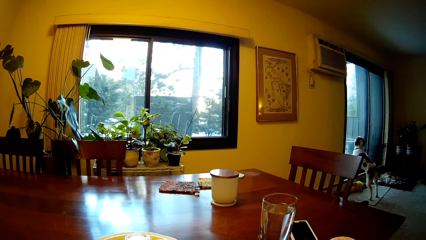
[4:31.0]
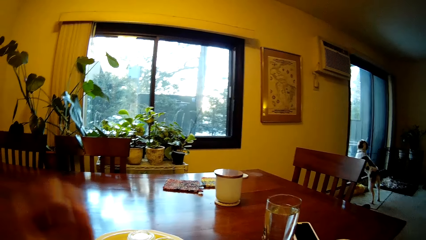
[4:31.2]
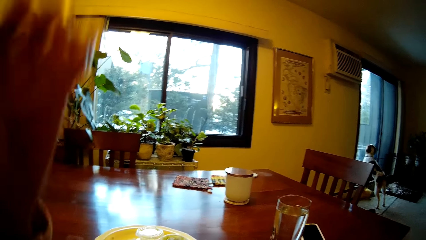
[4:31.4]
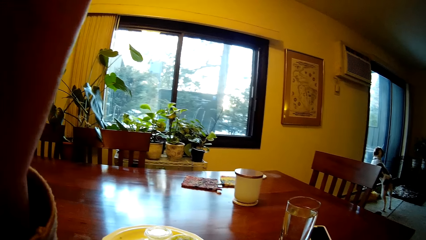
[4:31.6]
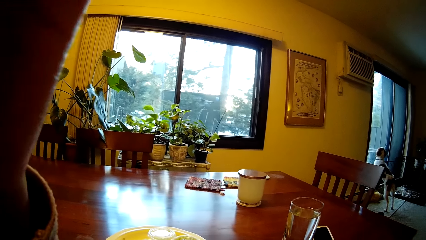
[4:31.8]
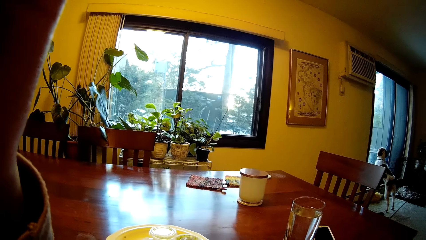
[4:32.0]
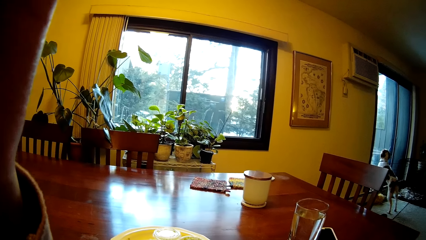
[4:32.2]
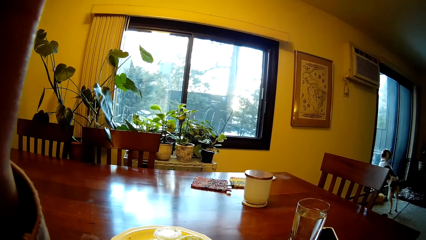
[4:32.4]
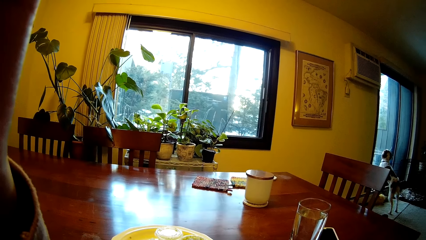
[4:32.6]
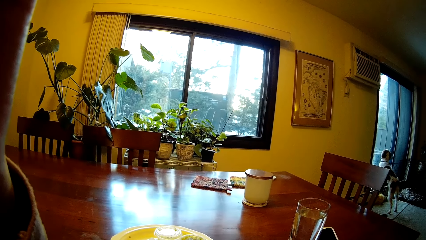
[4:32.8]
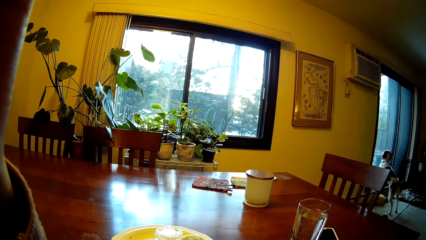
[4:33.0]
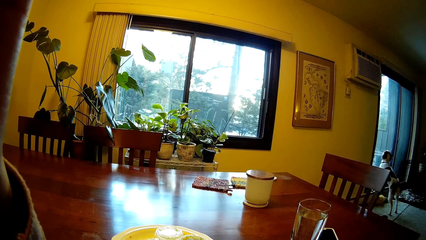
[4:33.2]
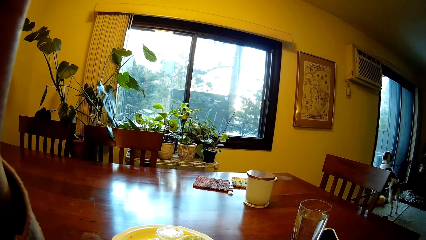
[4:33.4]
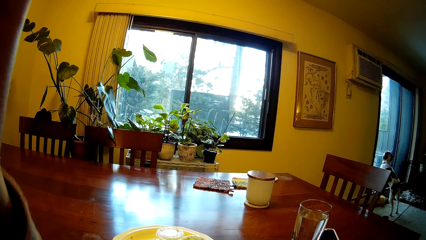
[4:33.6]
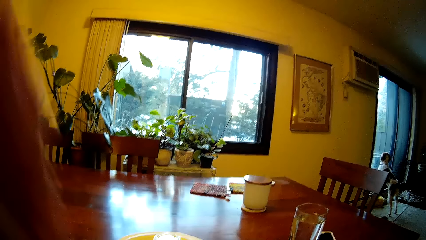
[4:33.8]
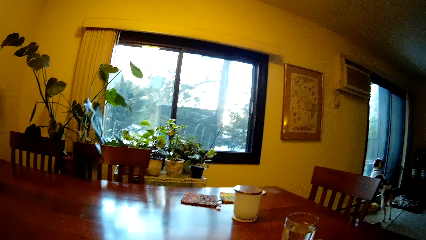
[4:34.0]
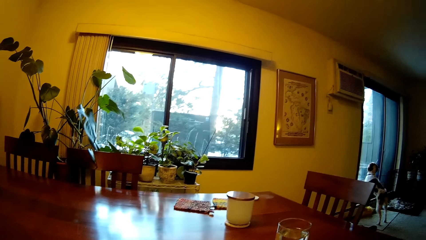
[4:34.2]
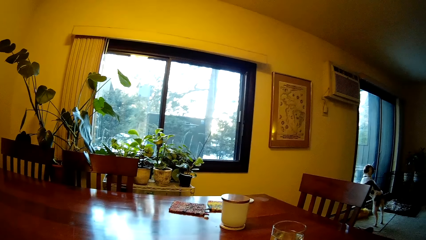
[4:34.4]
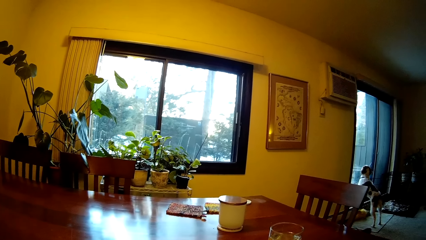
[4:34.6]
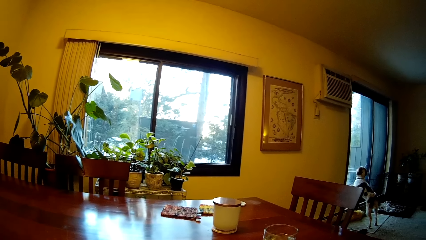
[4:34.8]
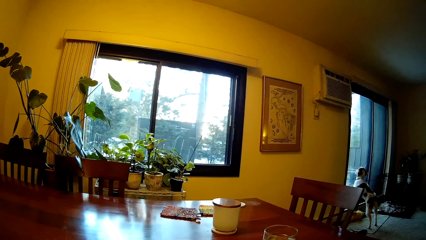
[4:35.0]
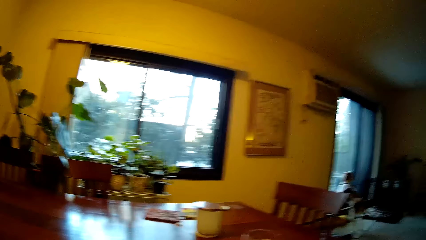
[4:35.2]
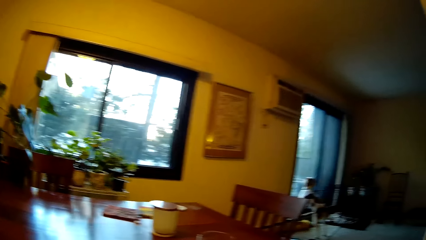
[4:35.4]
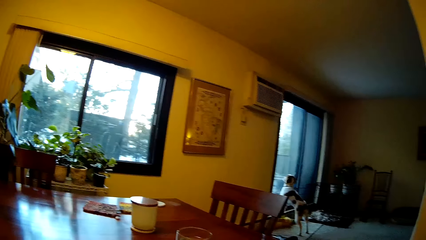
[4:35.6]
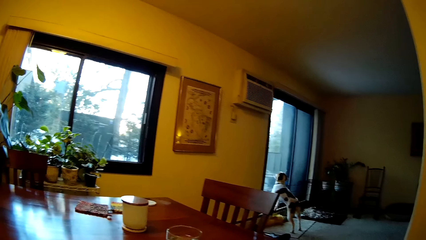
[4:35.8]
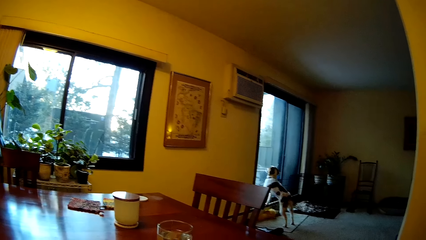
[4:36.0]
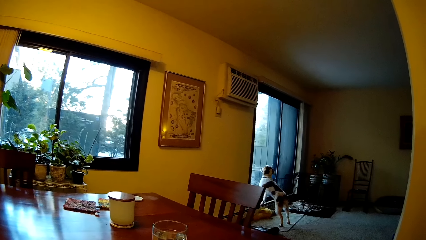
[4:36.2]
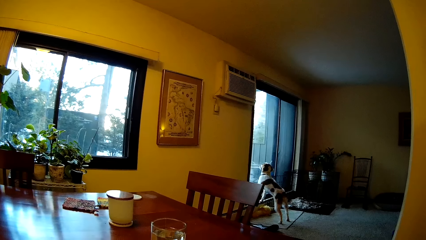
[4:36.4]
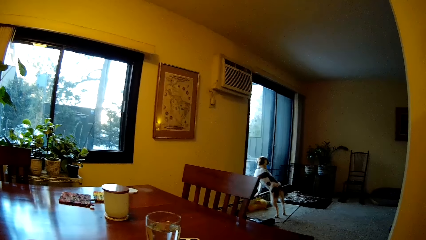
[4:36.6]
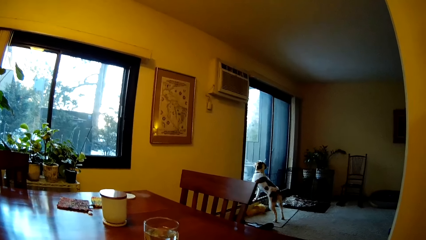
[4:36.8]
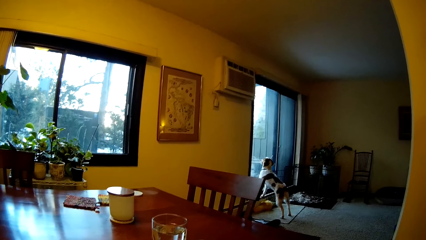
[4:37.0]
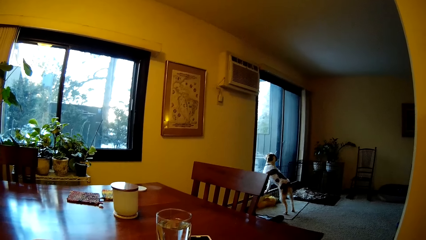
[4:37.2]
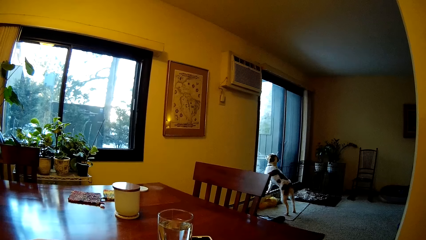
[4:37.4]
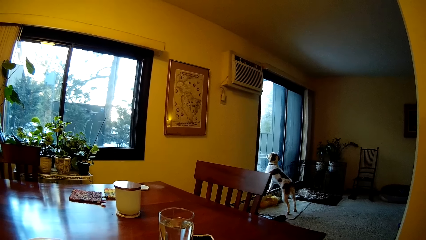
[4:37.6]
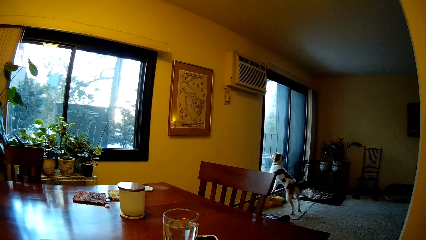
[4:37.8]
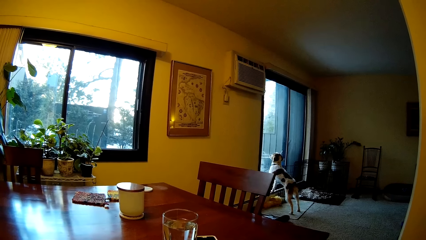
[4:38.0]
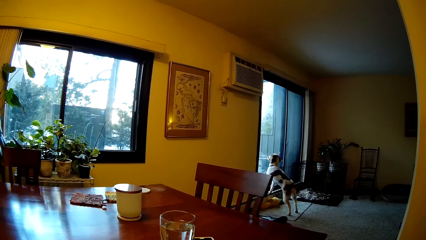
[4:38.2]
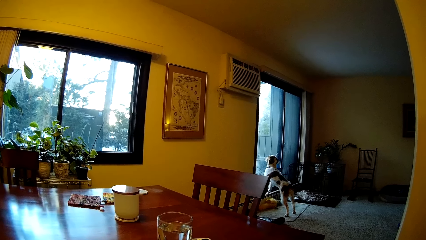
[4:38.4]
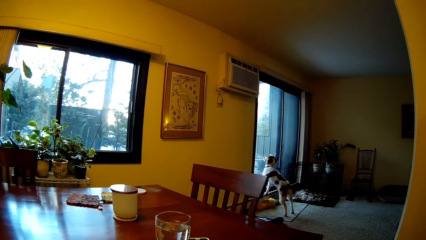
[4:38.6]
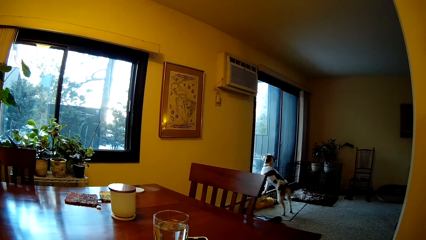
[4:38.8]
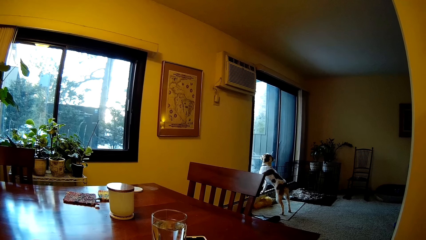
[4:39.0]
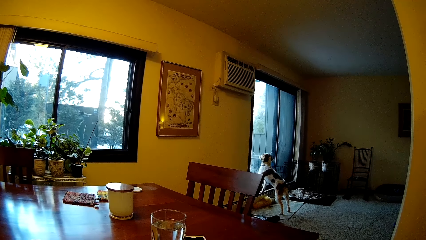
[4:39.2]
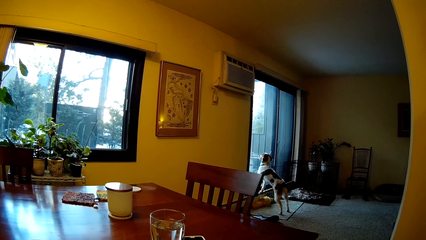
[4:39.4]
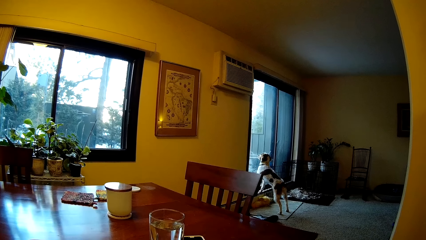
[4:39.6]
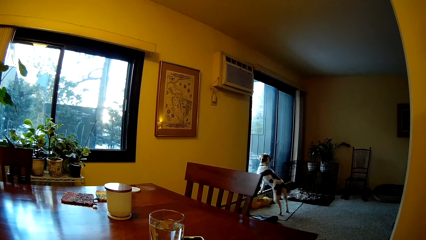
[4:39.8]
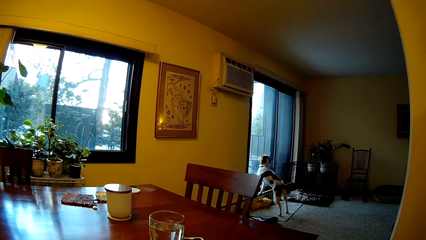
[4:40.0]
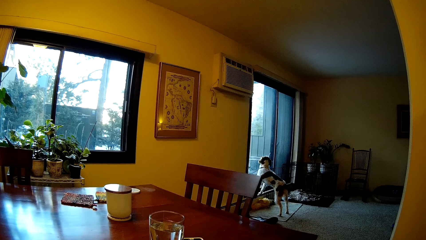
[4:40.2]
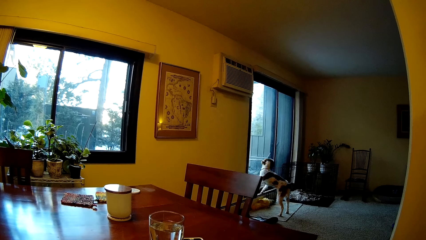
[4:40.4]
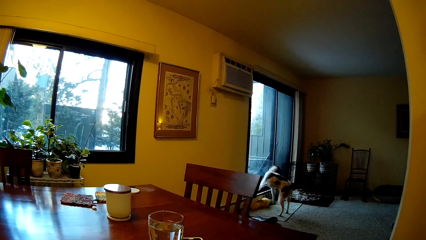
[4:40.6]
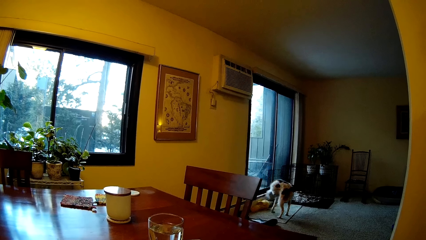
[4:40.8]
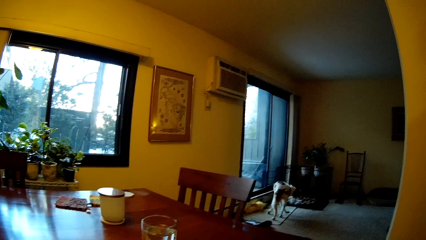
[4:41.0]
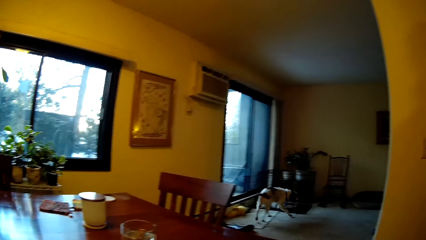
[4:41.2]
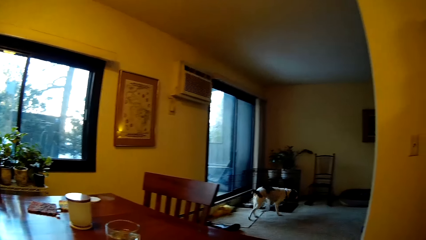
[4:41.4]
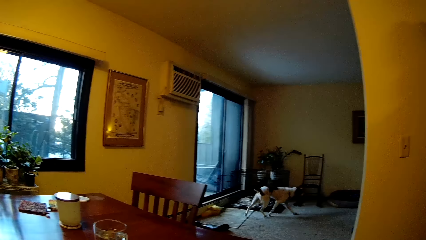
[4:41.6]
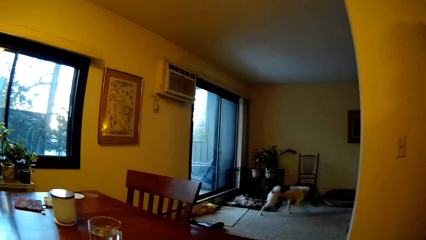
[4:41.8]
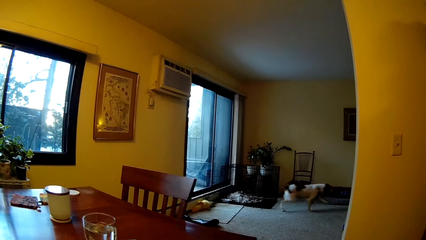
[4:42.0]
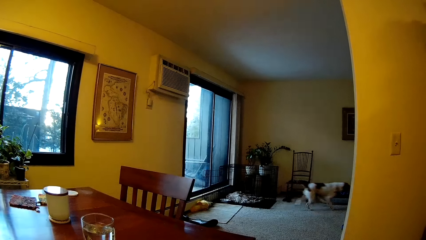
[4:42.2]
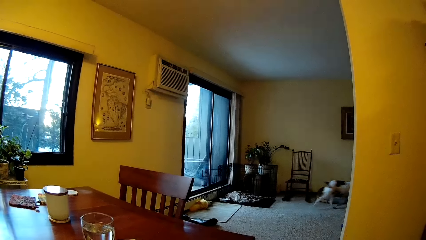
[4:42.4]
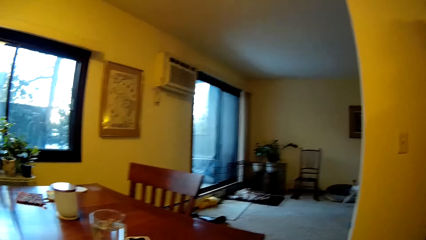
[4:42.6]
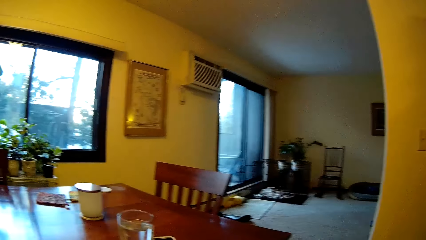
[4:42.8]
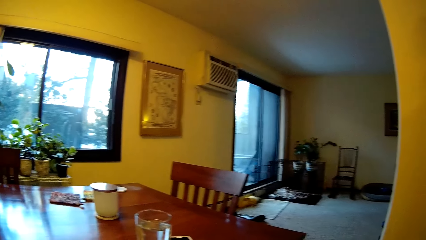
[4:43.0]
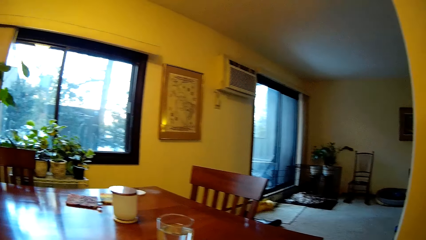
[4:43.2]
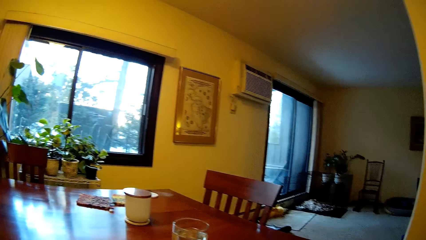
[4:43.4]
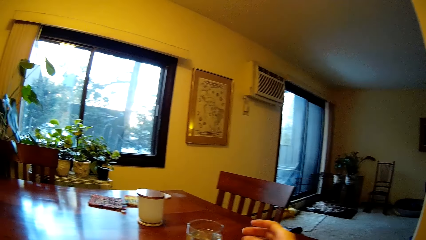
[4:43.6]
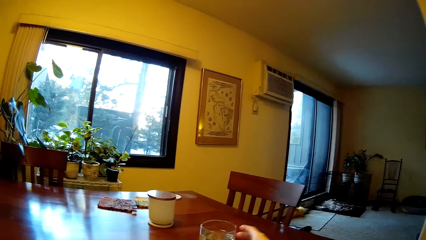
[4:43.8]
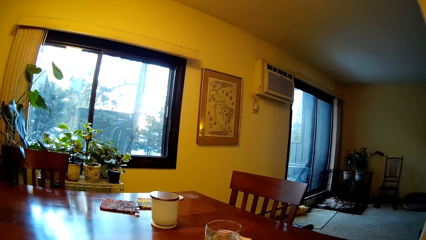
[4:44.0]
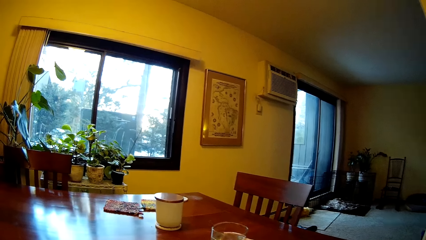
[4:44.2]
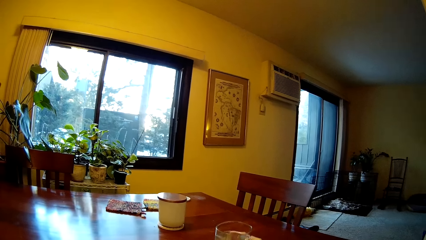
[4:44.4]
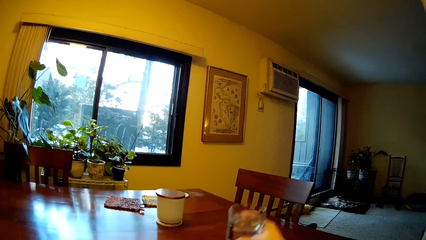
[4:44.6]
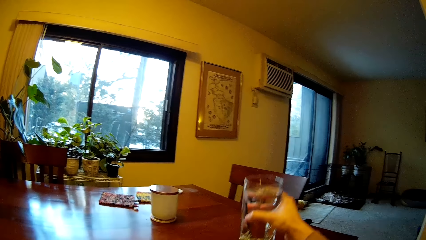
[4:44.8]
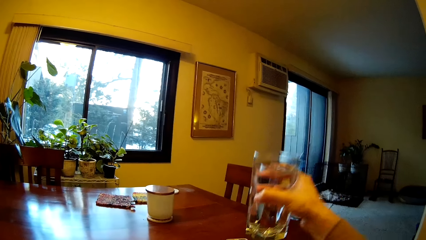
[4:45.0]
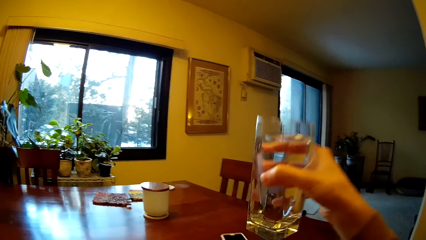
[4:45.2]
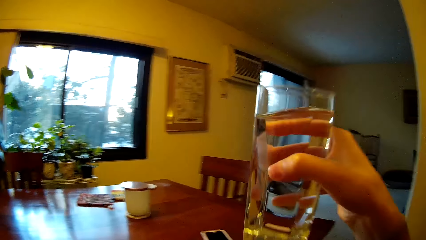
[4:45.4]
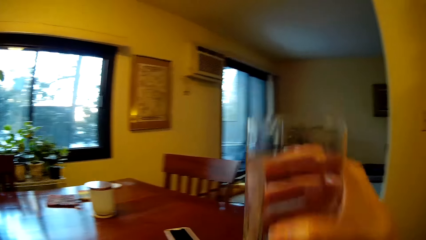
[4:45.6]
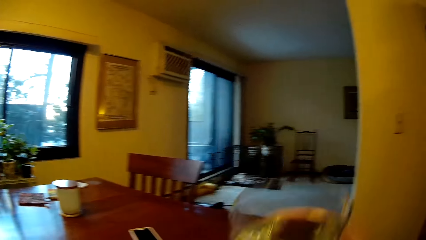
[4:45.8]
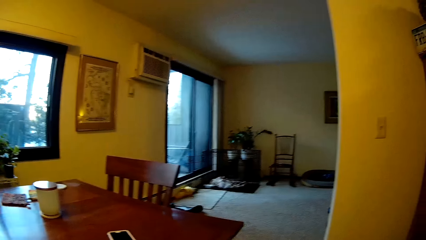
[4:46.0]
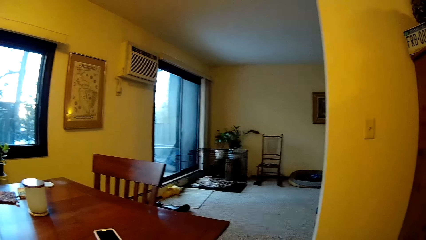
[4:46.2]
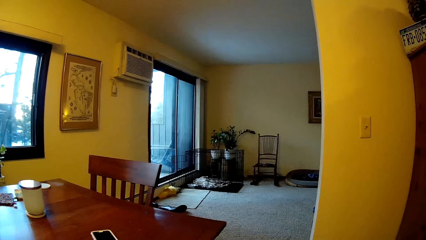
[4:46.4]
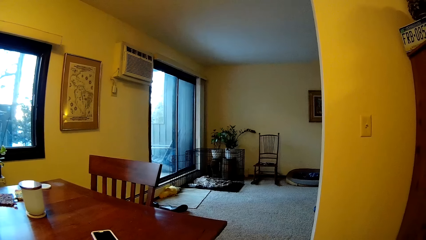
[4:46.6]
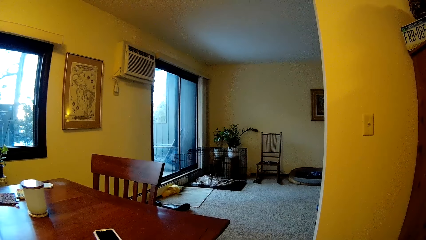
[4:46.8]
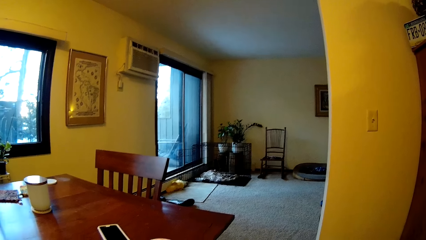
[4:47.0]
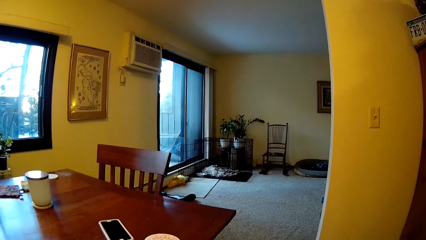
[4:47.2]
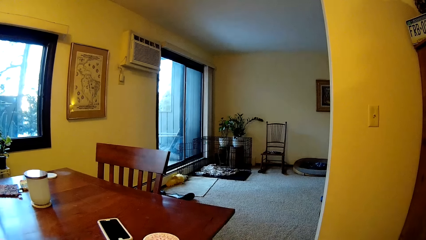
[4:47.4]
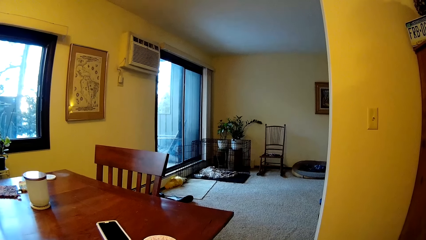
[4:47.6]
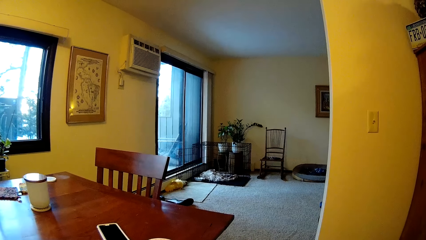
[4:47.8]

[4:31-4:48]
The camera wearer lifts the hand. The dog leaves the glass door. The camera wearer picks up the glass cup with his right hand.
